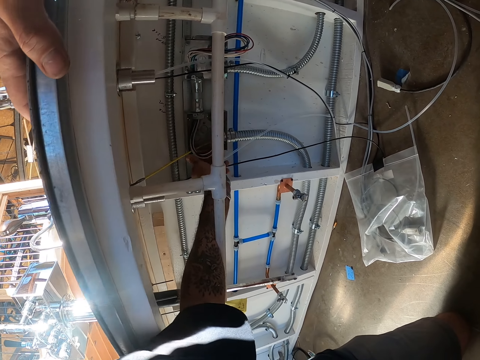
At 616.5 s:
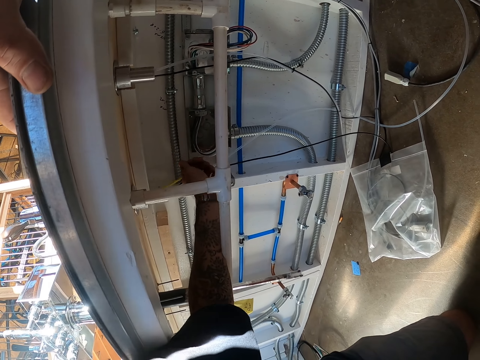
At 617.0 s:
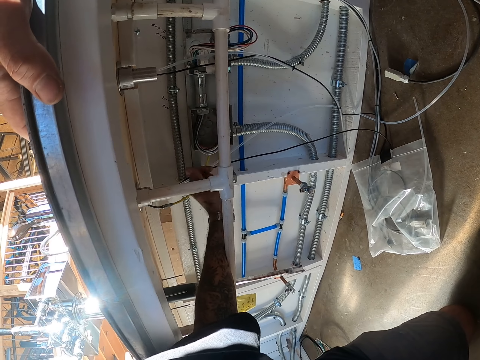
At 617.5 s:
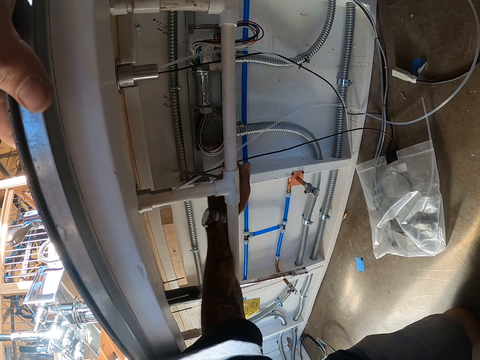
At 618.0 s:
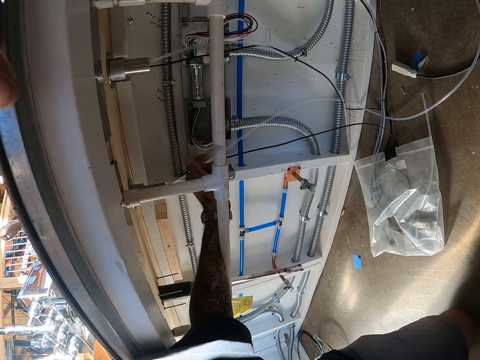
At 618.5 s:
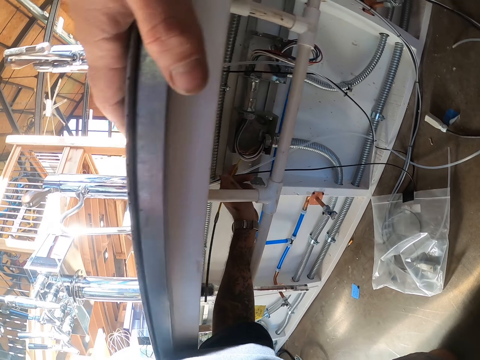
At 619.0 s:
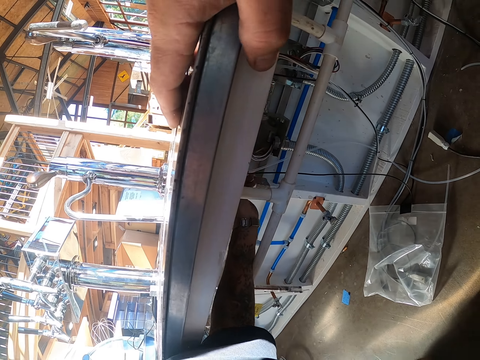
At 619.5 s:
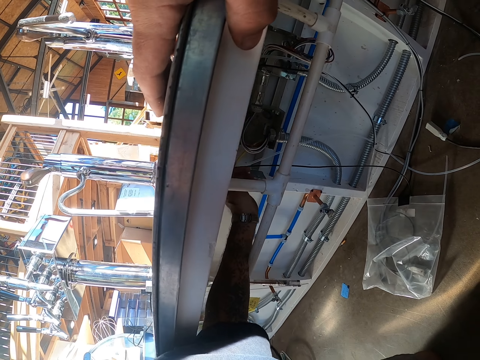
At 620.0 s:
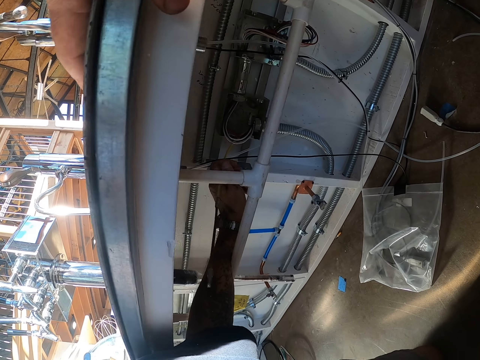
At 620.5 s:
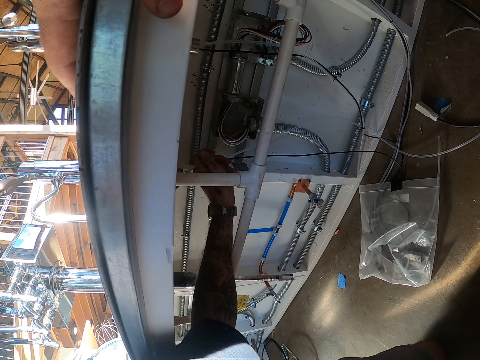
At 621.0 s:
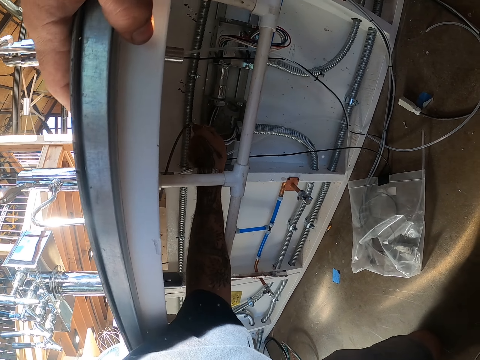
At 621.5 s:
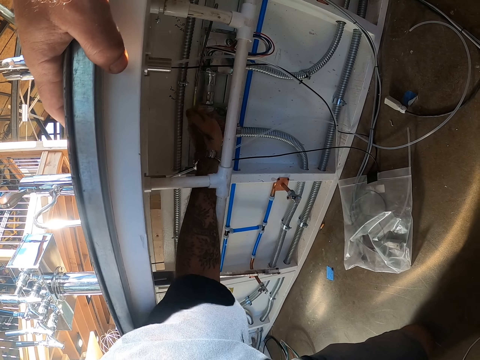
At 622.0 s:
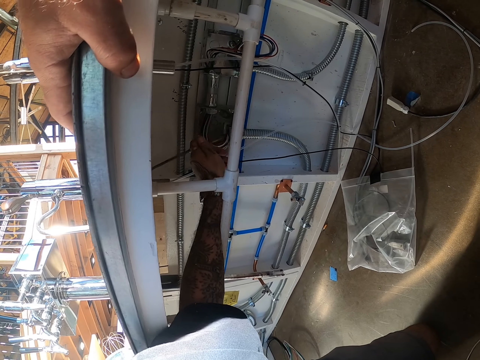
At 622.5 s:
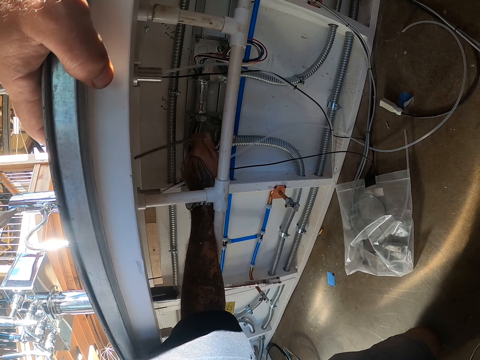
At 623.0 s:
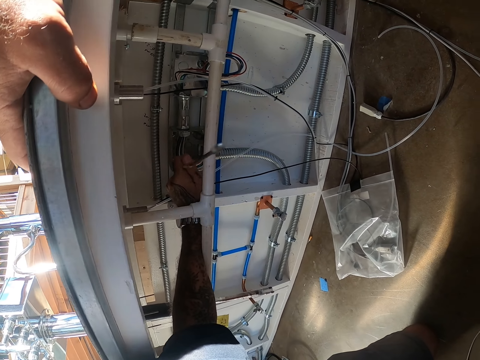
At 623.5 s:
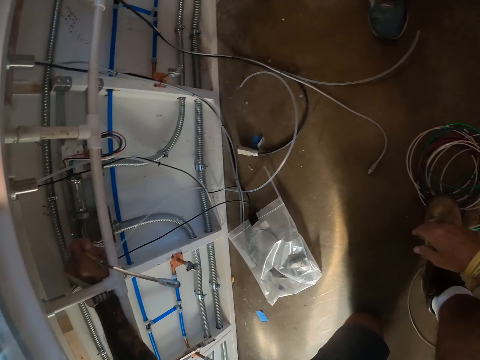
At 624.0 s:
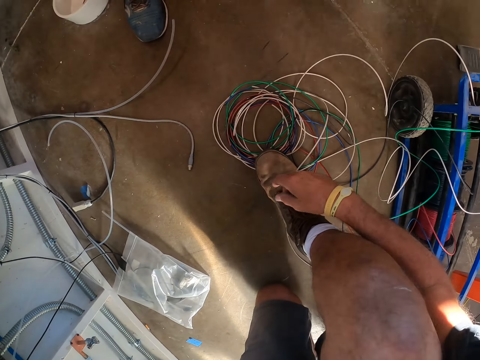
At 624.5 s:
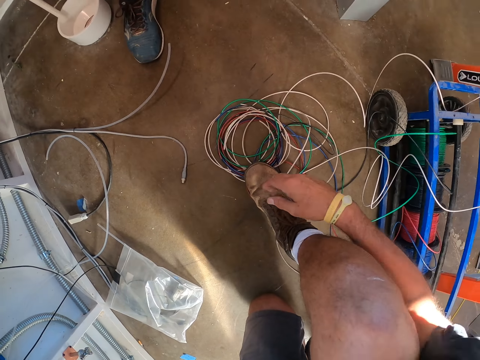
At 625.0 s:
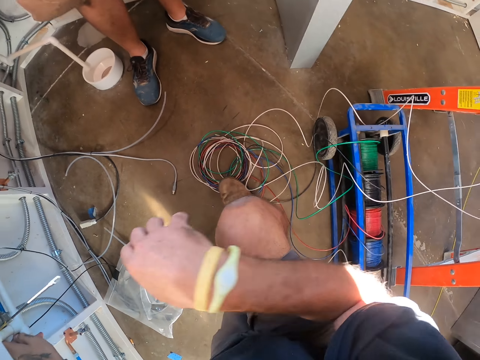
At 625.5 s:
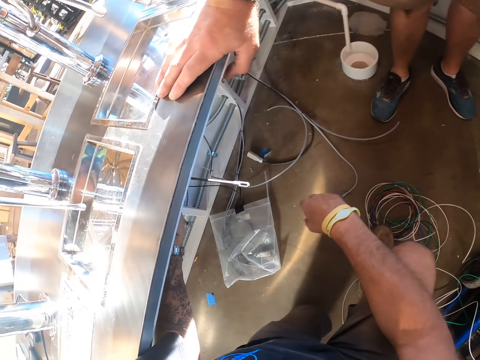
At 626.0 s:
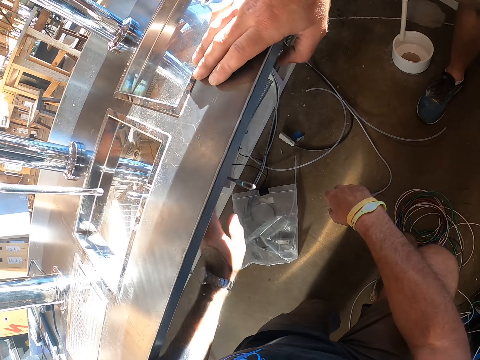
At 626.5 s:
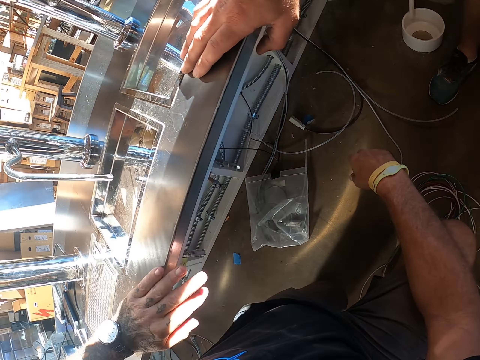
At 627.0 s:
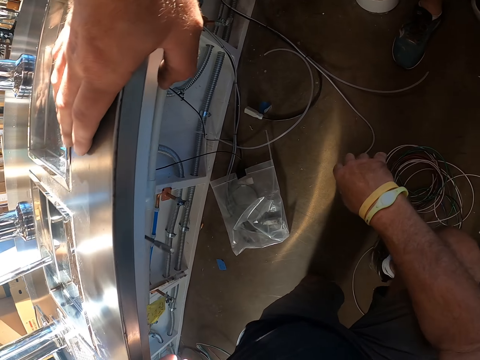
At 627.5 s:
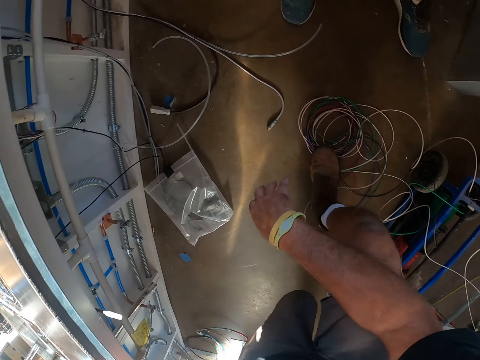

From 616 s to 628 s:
A man puts his hand on the table. The camera wearer looks at the floor.

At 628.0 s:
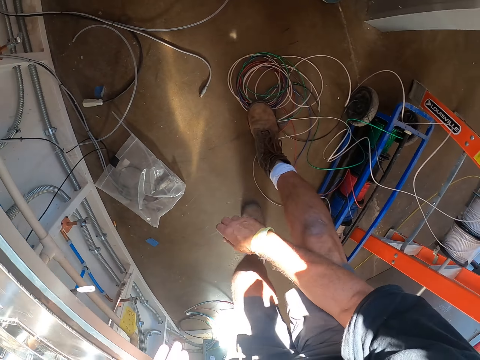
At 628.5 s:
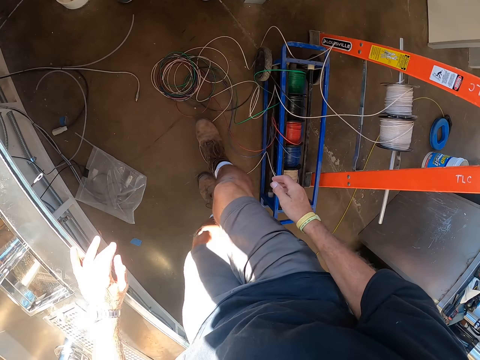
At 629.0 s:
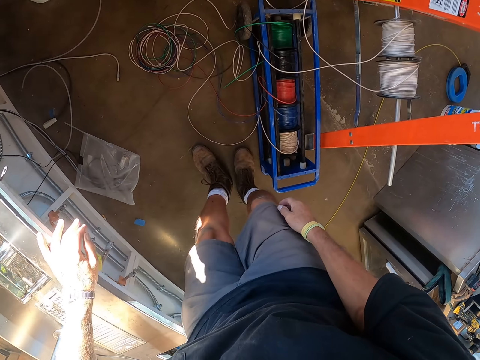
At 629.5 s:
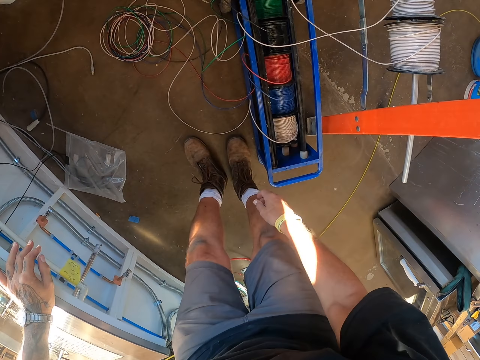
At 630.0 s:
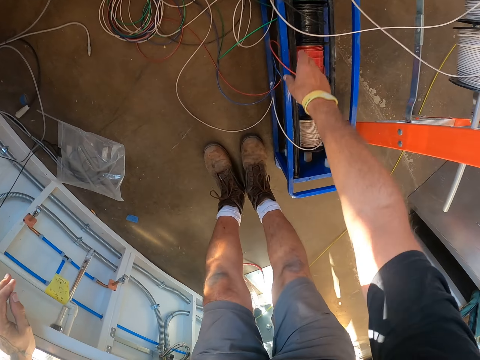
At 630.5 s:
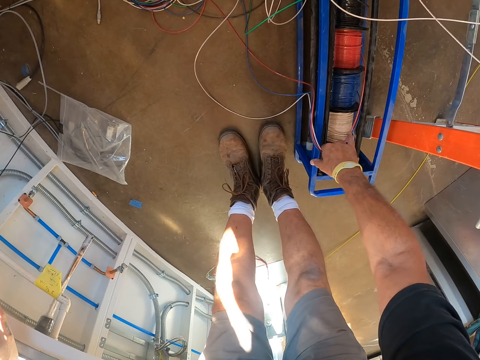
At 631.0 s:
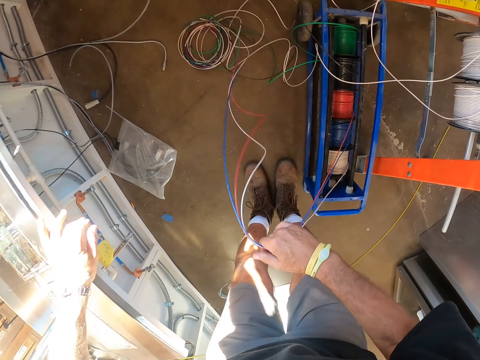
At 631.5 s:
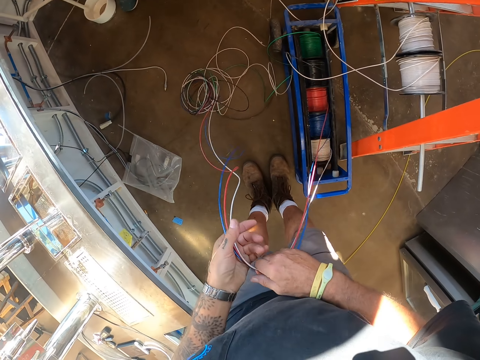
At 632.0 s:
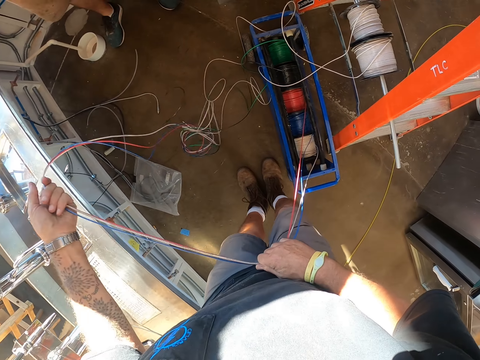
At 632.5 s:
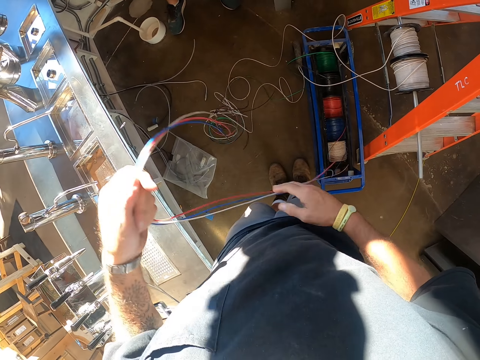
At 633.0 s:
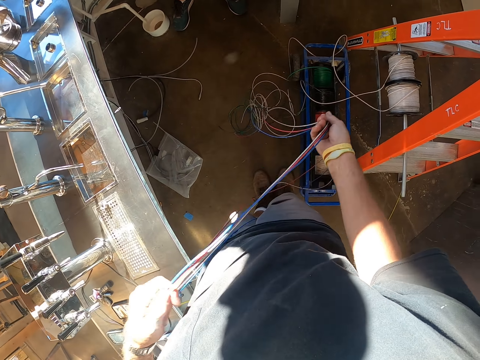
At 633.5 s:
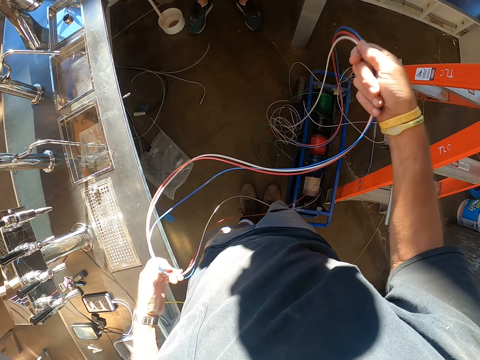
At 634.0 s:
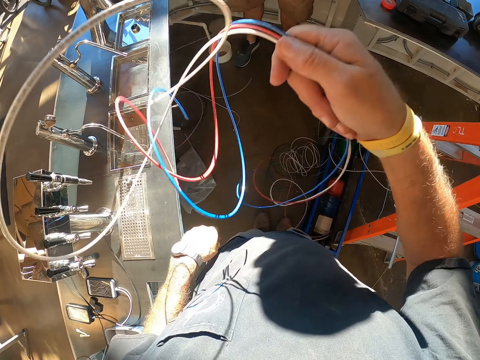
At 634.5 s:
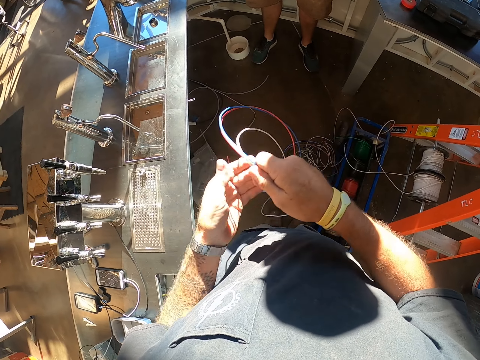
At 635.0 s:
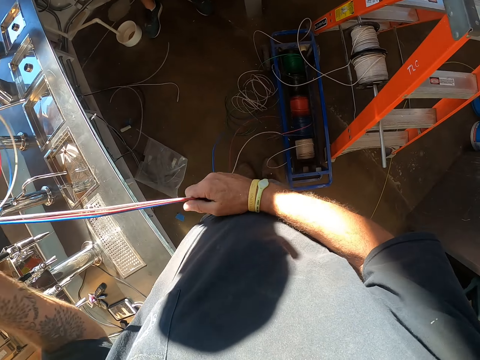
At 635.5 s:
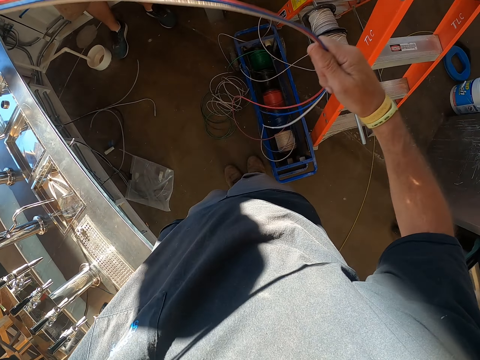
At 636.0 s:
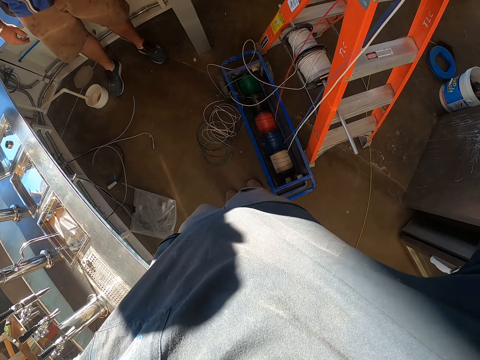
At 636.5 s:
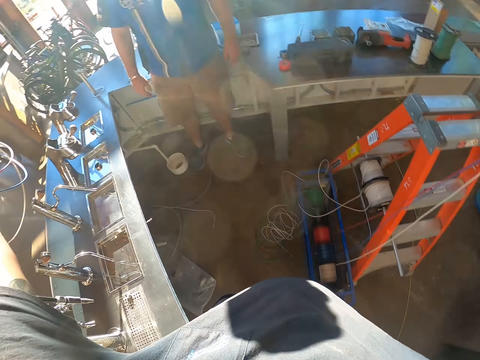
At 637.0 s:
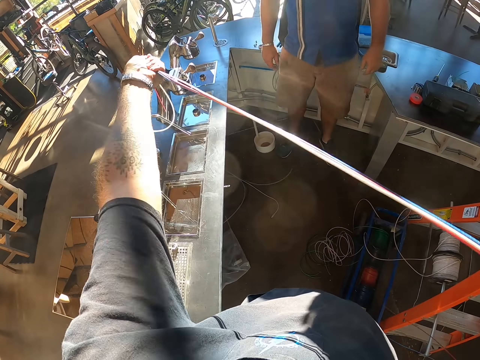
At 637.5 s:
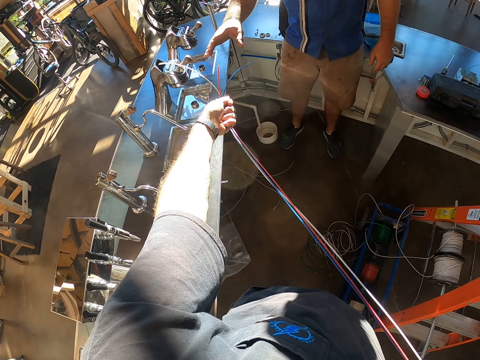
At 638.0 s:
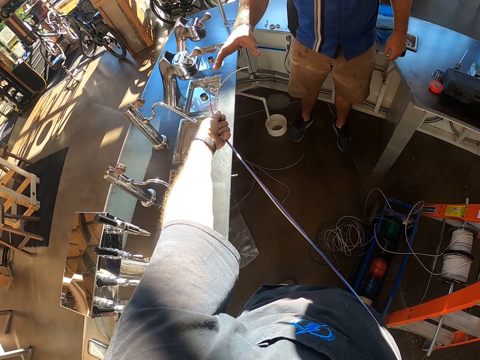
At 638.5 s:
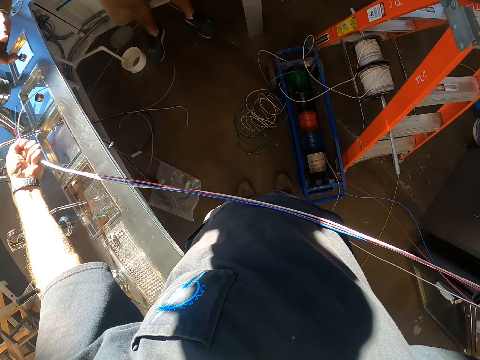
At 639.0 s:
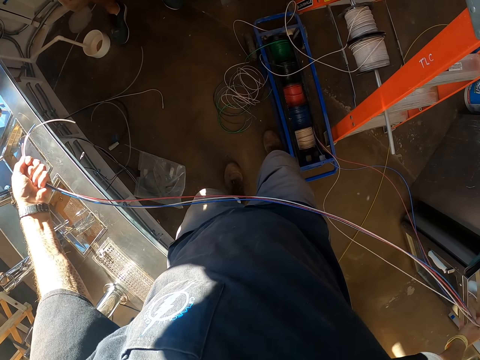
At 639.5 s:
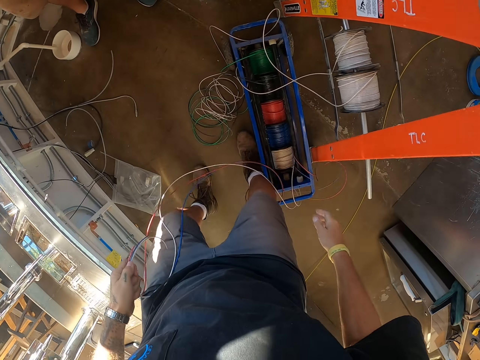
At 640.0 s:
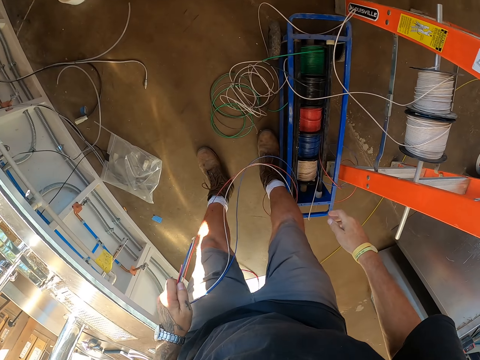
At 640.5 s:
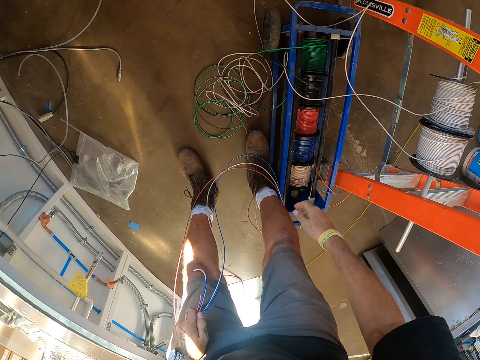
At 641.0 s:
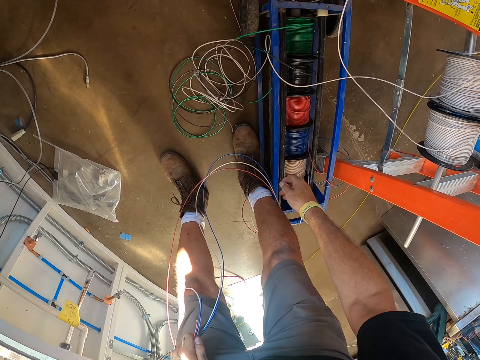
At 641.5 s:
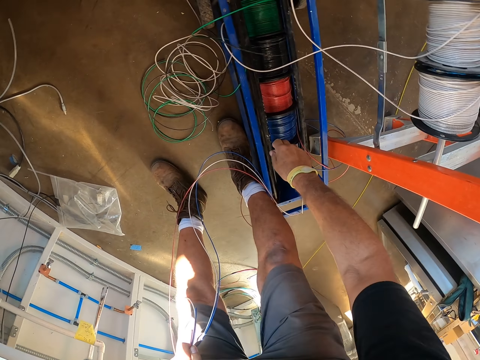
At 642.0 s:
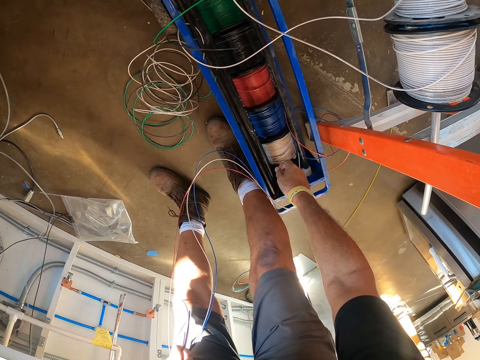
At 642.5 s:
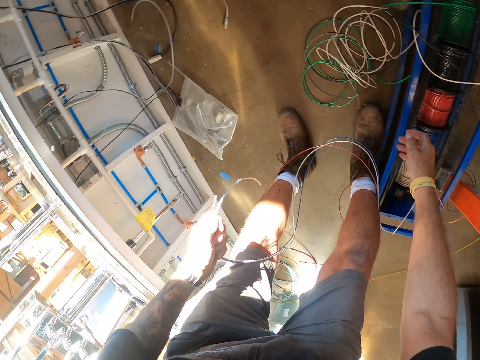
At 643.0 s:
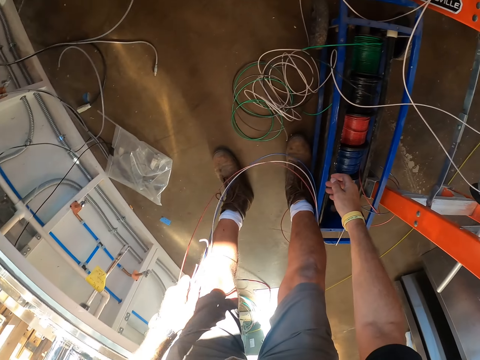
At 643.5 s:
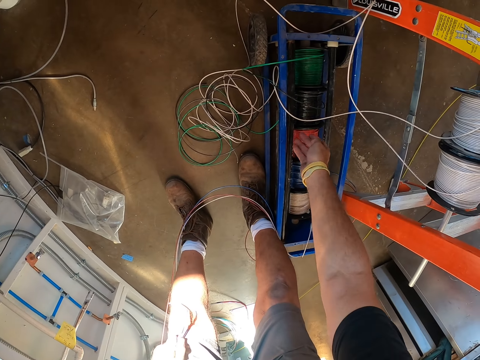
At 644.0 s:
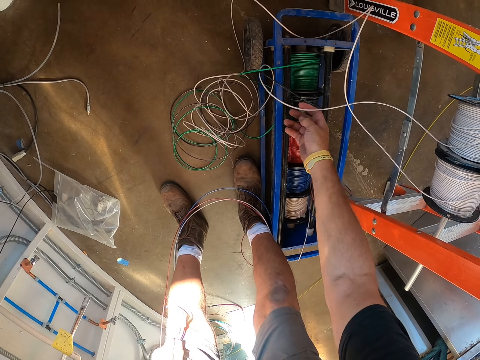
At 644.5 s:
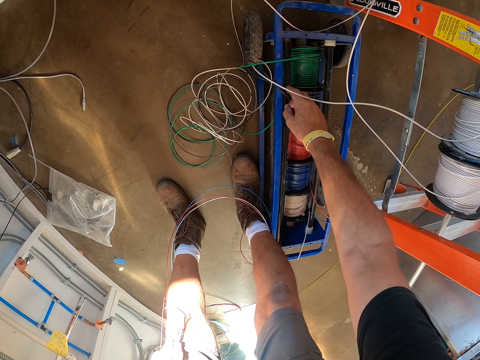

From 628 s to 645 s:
The camera wearer stands up beside the table. They bend beside the table, pull the cable, and straighten the cables. They lift the cable and stretch a cable. The man stands on the other side of the table and stretches his hand. The camera wearer bends down beside the table. They look around.
